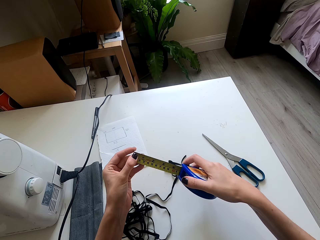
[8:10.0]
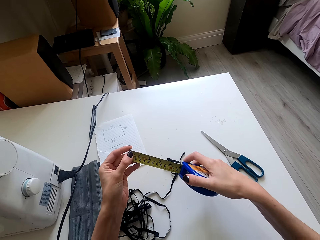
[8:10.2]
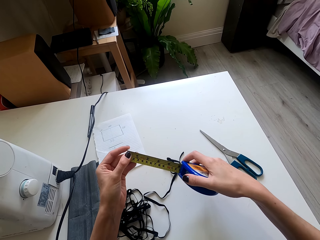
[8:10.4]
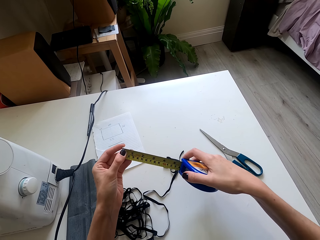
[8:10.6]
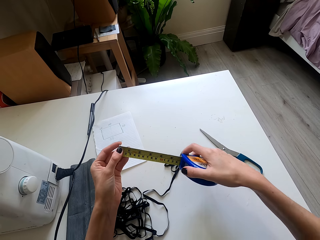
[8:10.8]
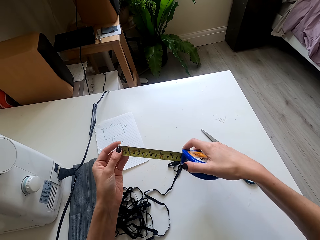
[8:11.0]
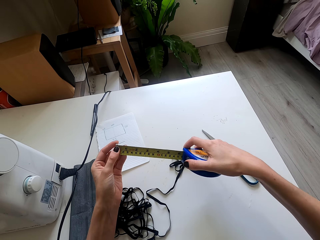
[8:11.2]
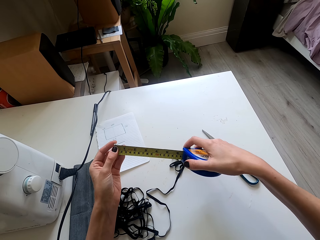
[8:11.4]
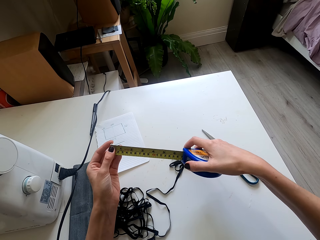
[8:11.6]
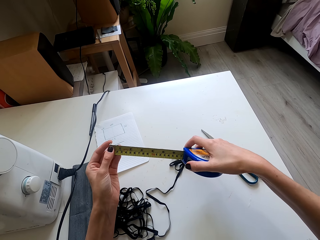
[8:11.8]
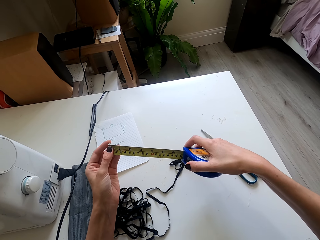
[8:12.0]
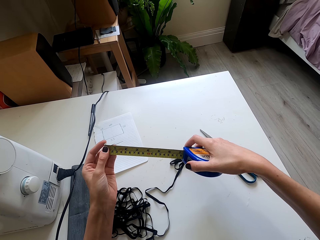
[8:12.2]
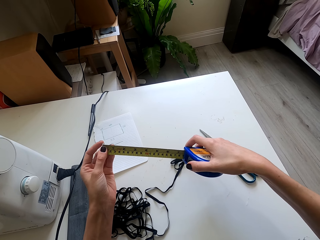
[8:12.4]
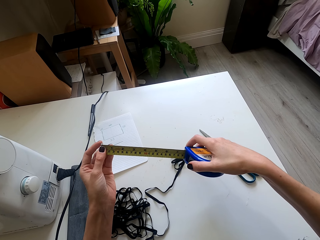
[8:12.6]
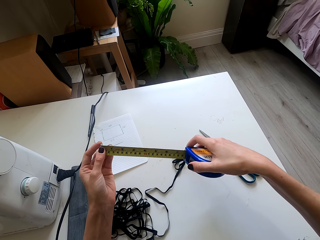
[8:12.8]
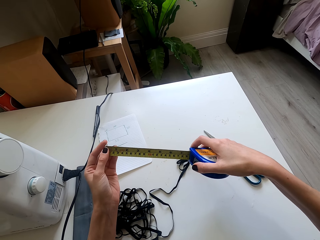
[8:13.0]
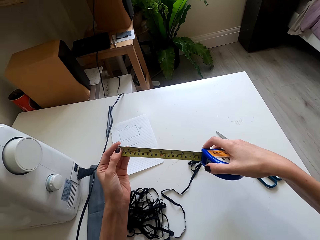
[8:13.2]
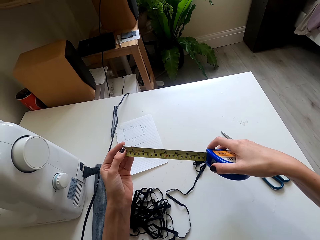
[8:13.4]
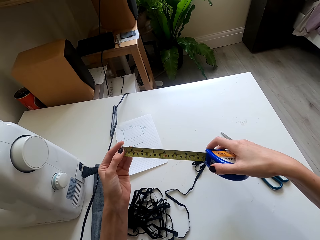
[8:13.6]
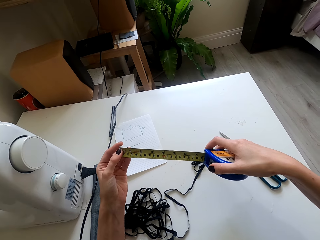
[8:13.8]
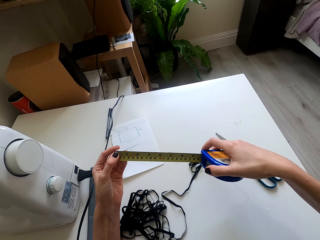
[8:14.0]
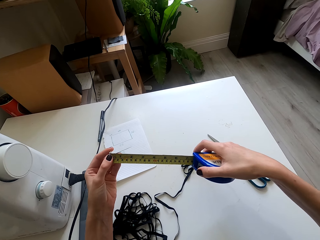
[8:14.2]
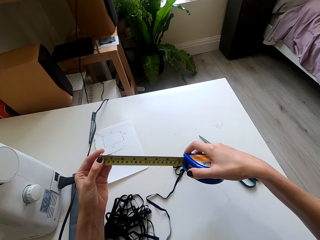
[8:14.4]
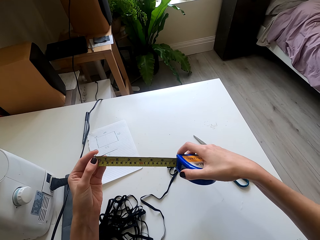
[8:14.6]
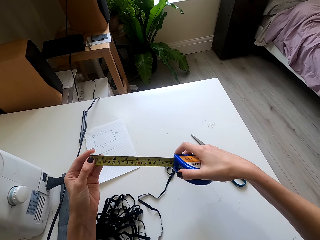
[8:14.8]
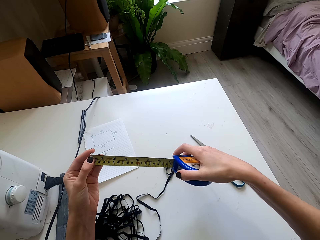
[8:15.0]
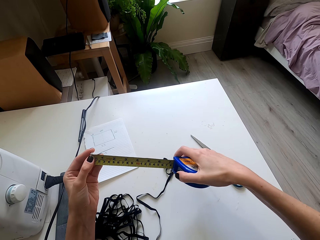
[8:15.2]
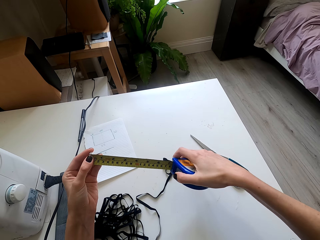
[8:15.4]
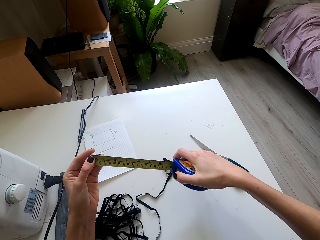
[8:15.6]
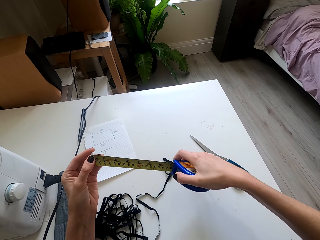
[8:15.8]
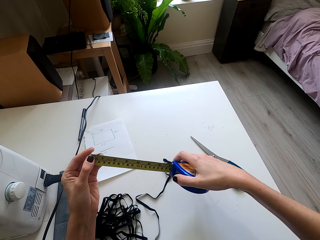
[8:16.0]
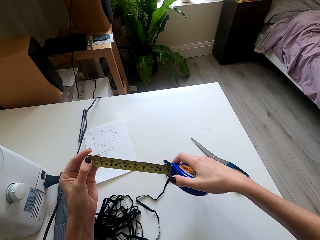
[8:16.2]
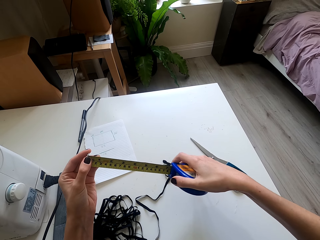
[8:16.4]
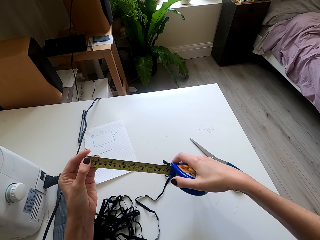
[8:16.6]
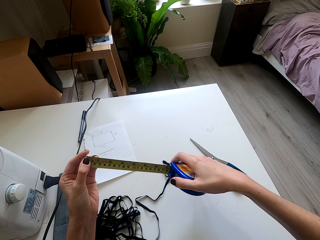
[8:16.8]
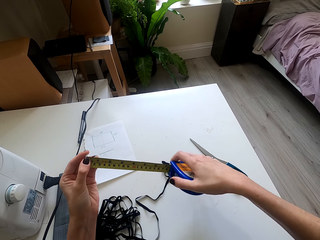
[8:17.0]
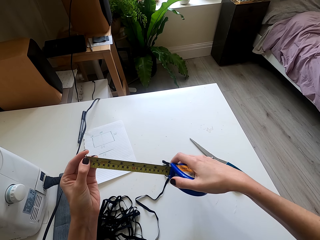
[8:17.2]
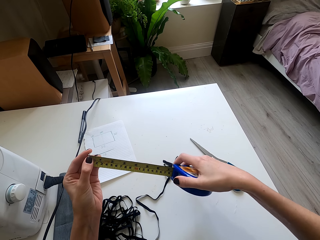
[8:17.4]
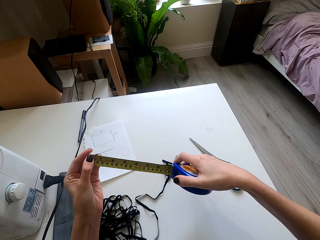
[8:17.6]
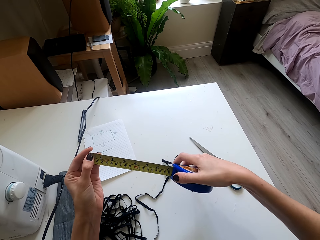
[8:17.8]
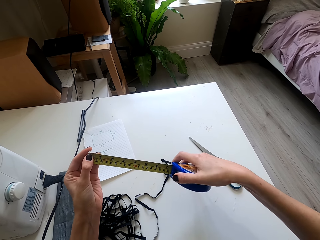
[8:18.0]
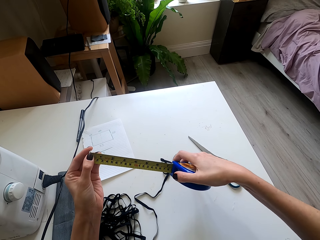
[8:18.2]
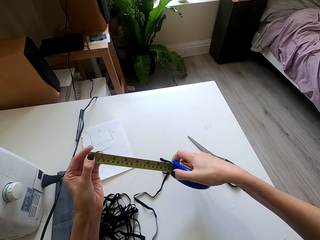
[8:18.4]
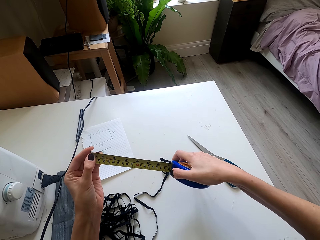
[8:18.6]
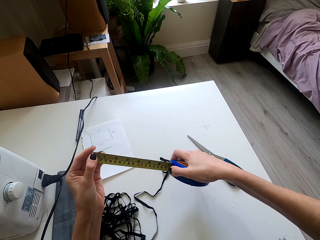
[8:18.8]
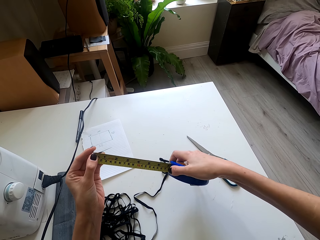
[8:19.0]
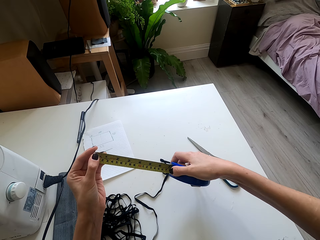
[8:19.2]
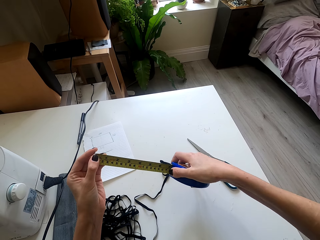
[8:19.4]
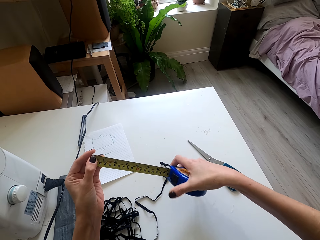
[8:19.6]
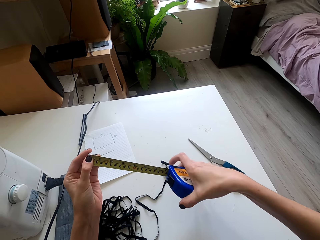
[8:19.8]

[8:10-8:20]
The camera wearer pulls the measuring tape. They look at the tape measure.

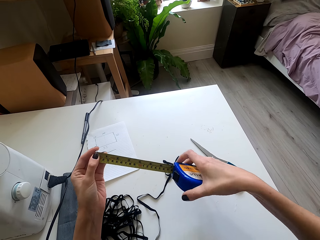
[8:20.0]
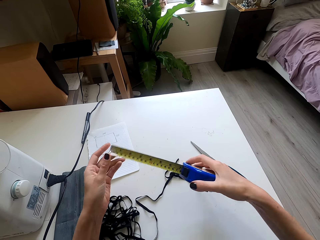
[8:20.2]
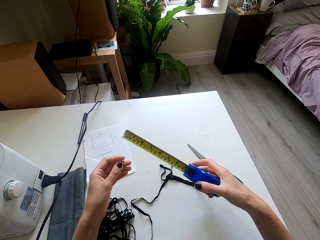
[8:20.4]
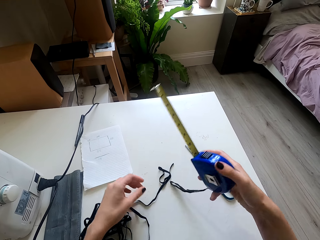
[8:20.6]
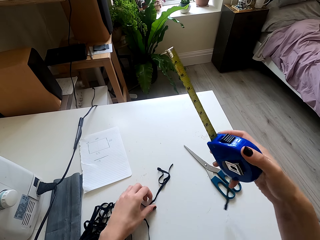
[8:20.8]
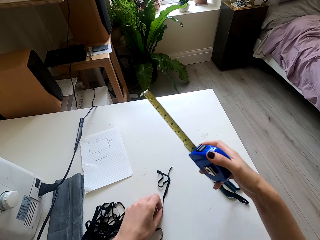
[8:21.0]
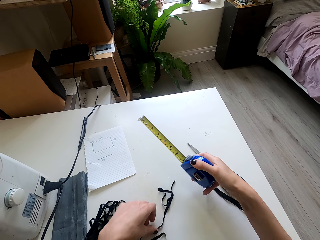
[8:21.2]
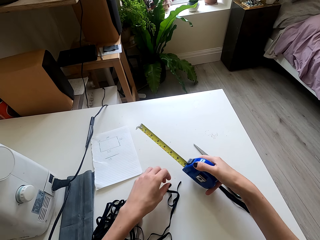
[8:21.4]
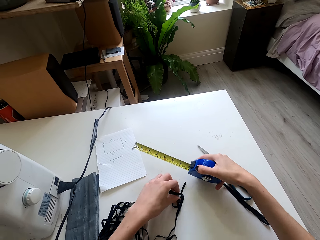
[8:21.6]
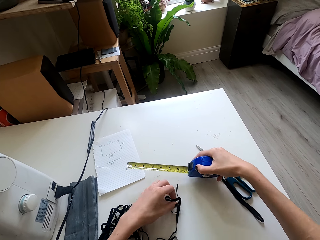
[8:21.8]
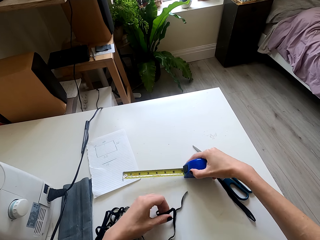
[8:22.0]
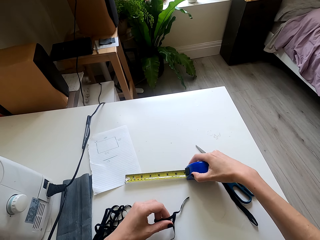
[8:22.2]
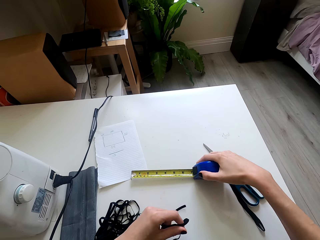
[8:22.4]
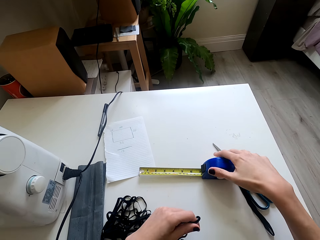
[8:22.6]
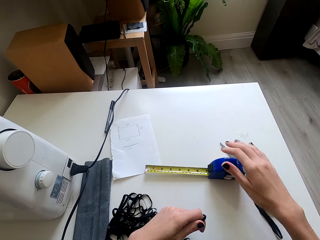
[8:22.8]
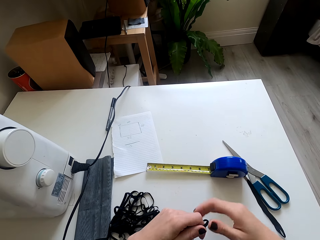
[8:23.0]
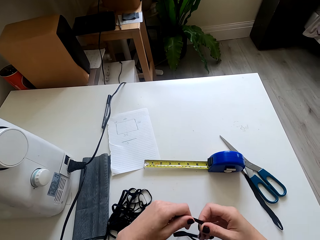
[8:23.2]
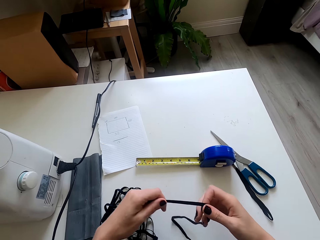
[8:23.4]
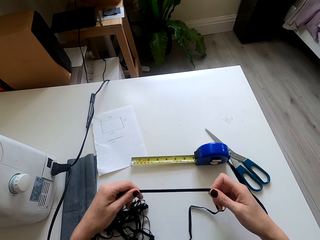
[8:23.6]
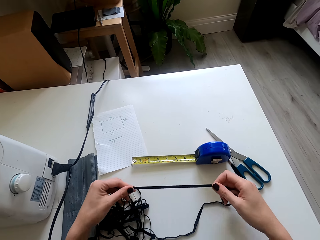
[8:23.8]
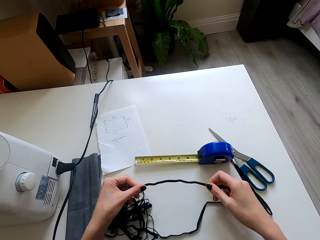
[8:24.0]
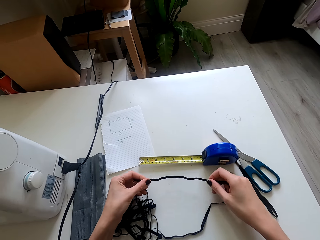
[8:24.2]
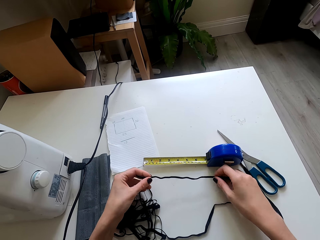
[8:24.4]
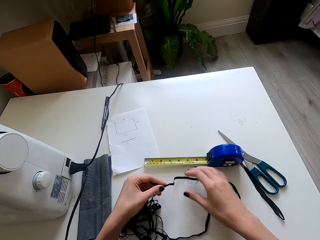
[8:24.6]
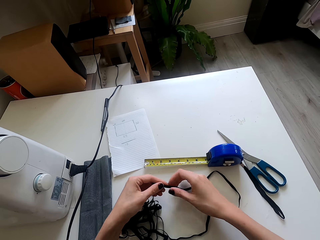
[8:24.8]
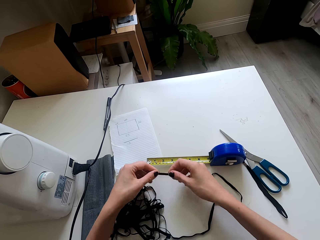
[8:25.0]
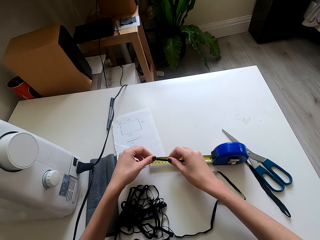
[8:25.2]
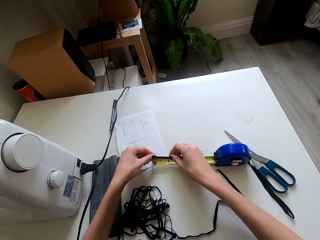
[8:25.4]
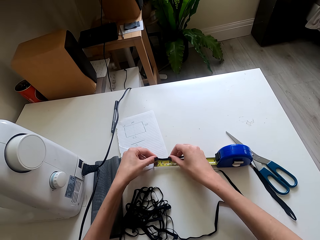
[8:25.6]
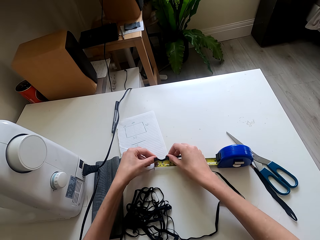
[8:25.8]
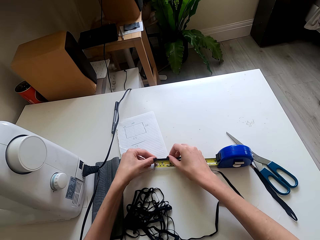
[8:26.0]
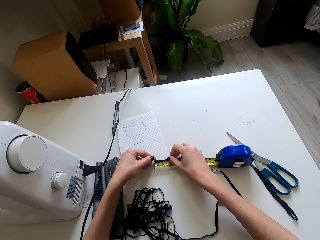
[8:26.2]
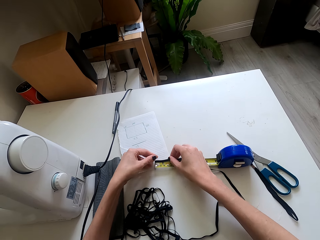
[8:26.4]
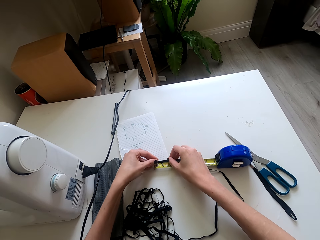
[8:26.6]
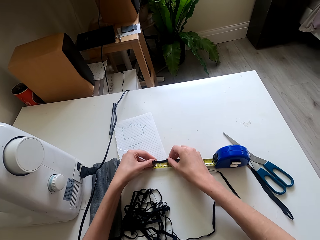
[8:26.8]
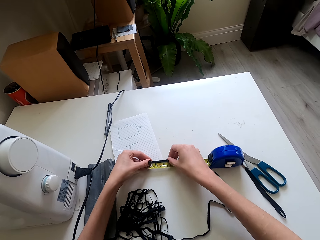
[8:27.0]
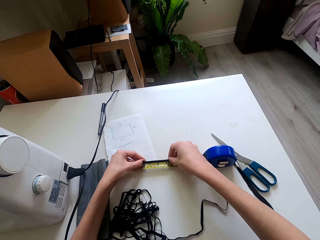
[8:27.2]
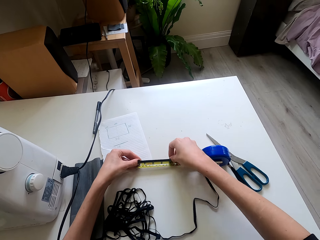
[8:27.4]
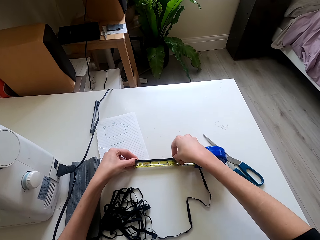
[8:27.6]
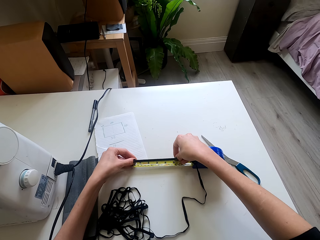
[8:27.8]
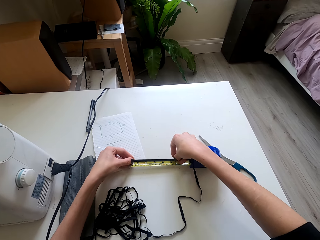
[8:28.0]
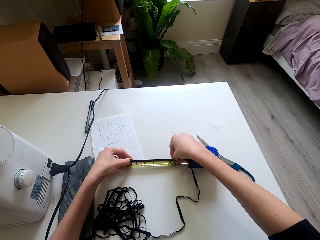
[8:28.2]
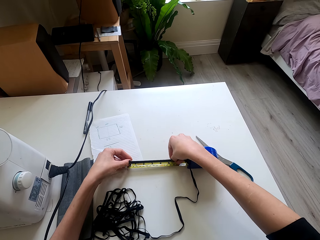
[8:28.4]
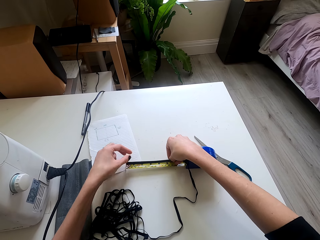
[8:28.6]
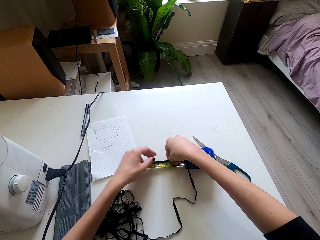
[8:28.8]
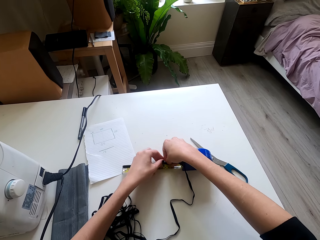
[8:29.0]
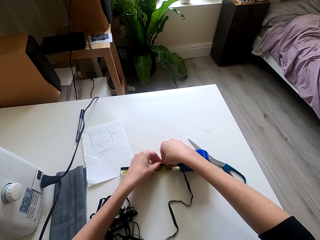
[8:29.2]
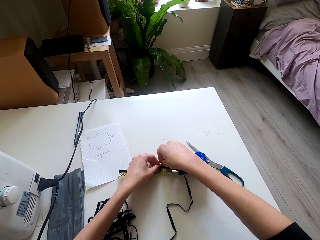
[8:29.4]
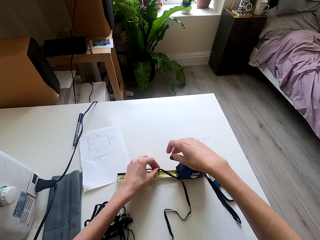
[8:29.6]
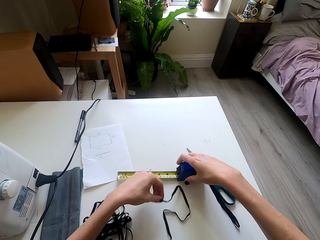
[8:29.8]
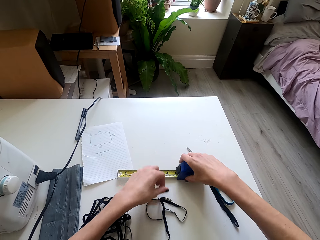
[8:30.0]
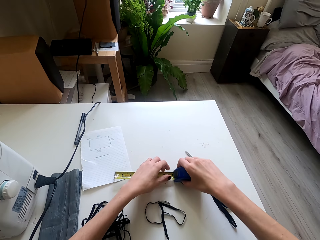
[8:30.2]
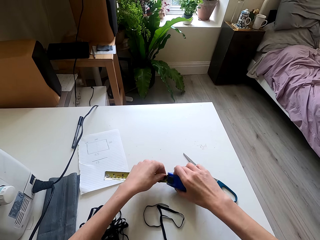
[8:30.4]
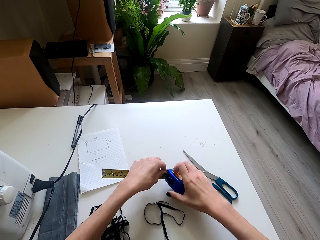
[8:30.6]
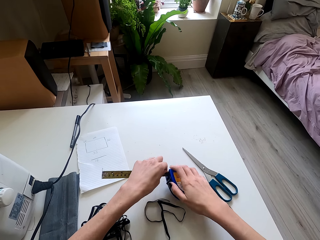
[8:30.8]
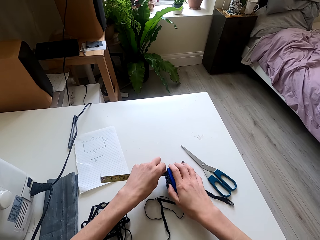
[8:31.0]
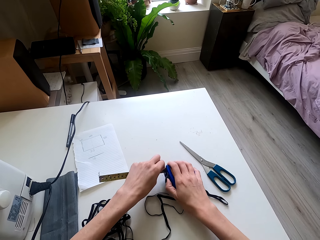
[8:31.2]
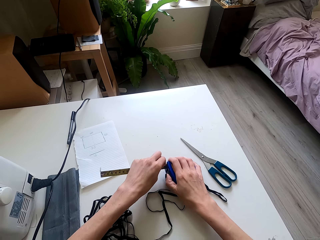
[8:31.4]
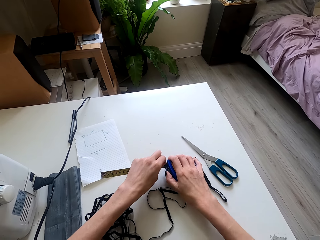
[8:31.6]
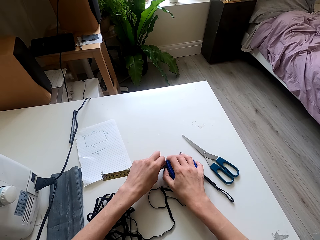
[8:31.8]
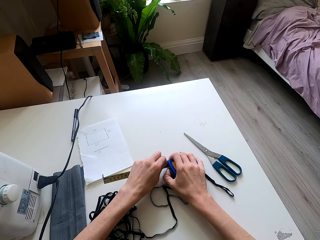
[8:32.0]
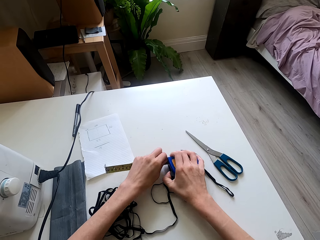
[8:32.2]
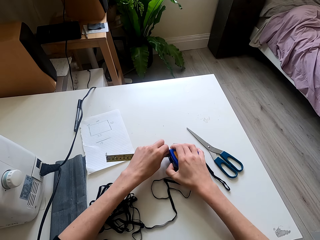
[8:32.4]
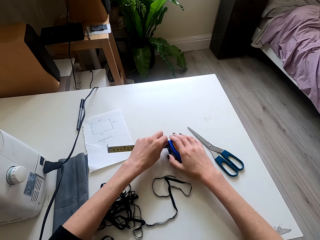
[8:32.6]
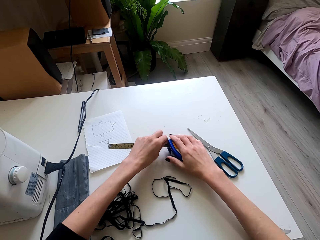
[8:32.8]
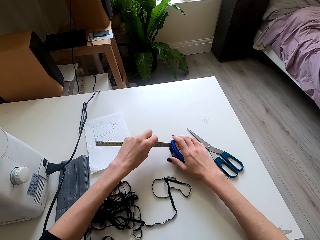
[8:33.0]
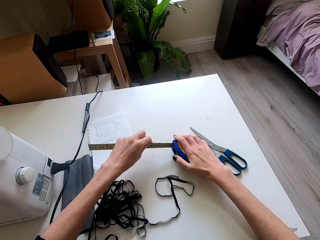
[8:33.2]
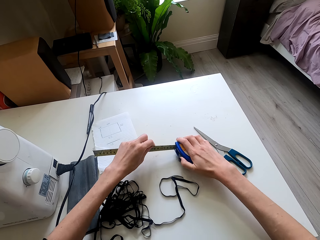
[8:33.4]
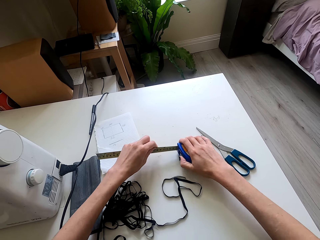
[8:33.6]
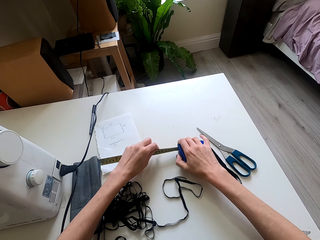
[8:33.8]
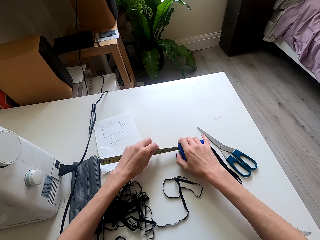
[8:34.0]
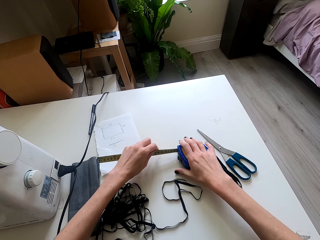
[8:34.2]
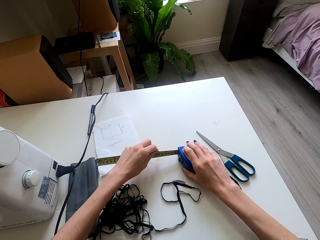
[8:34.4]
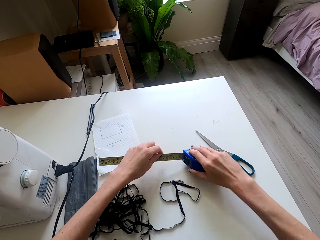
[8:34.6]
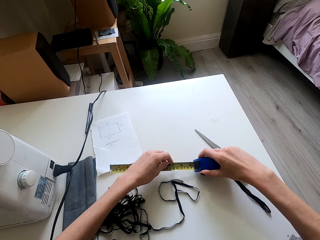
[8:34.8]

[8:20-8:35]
The camera wearer moves both hands. They lift the tape measure. They place the tape measure on the sewing table. They move both hands. They pull the thread. They place the thread on the tape measure. They pull the thread on the tape measure. They move the left hand. They lift the thread. They drop the thread. They lift the tape measure. They pull the tape measure. They adjust the measuring tape.
